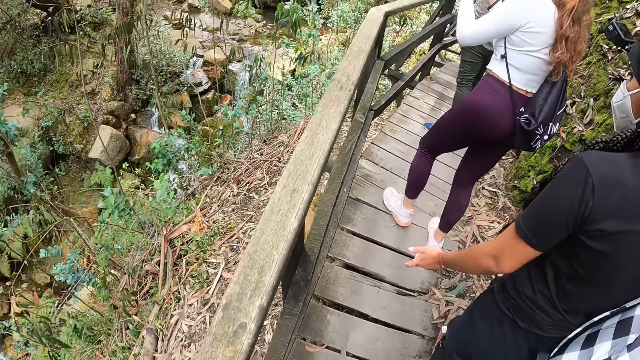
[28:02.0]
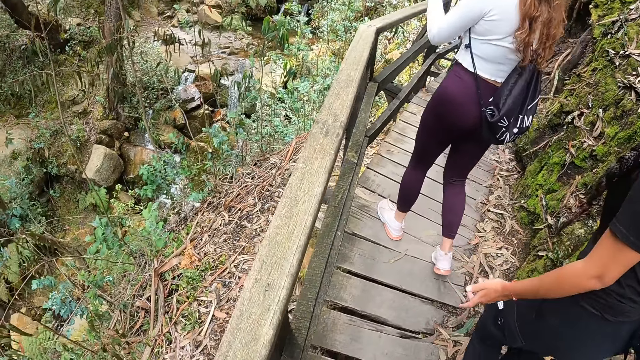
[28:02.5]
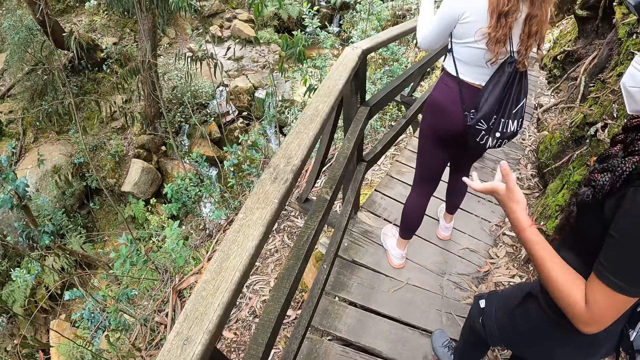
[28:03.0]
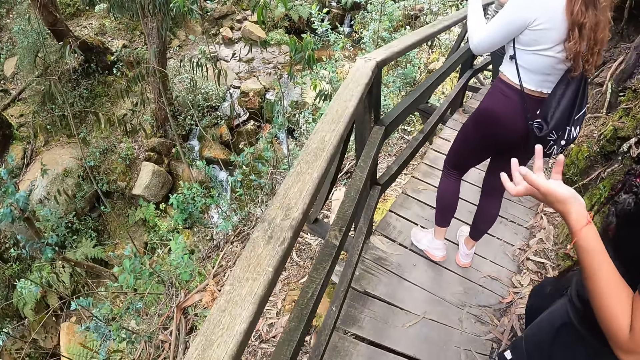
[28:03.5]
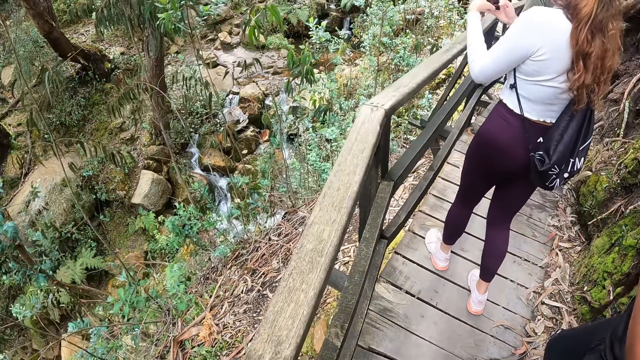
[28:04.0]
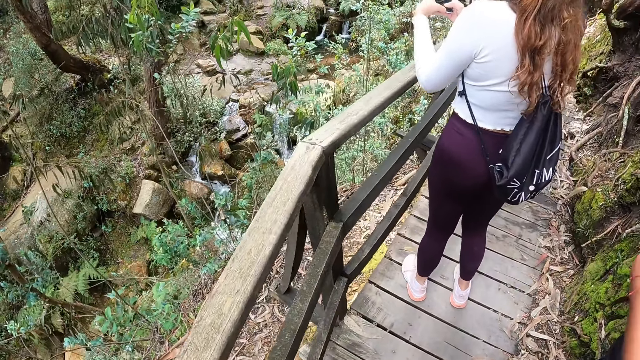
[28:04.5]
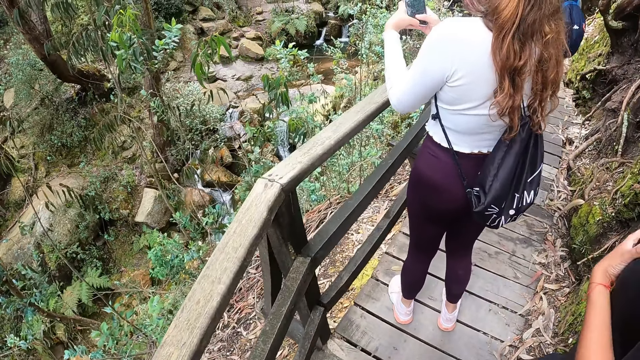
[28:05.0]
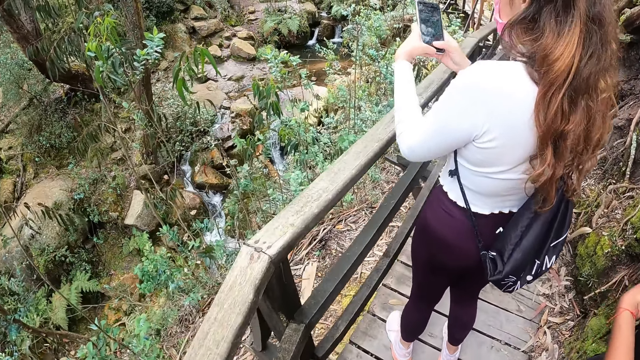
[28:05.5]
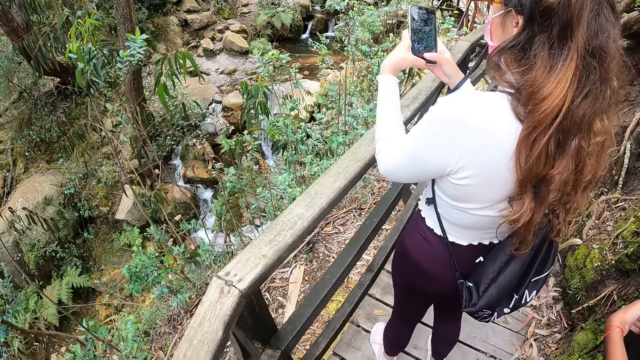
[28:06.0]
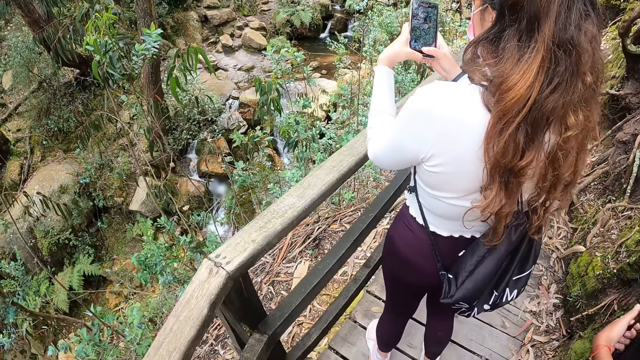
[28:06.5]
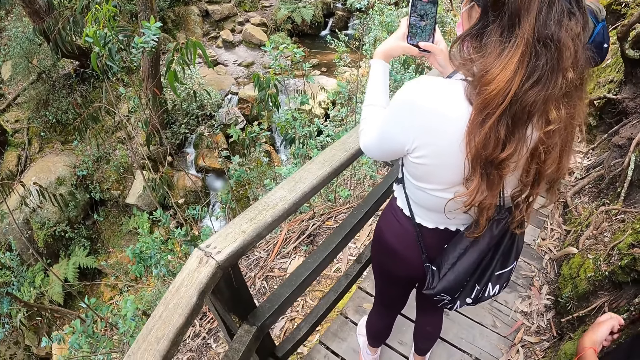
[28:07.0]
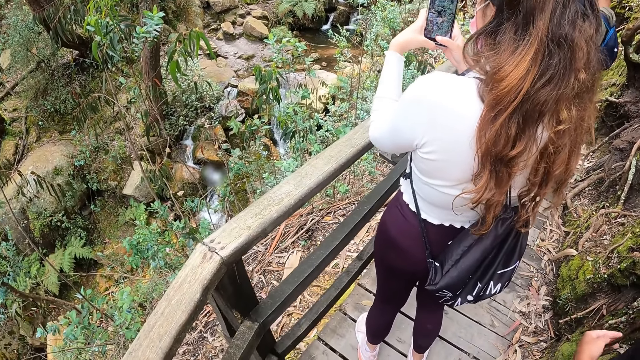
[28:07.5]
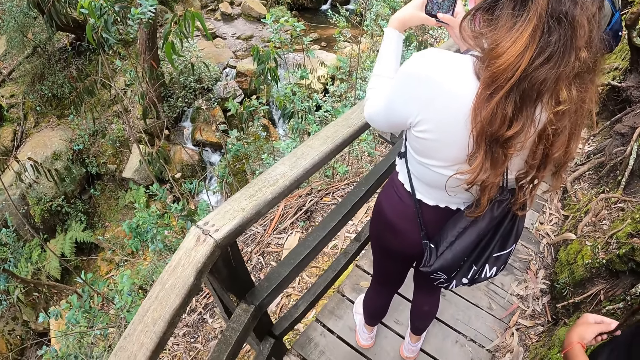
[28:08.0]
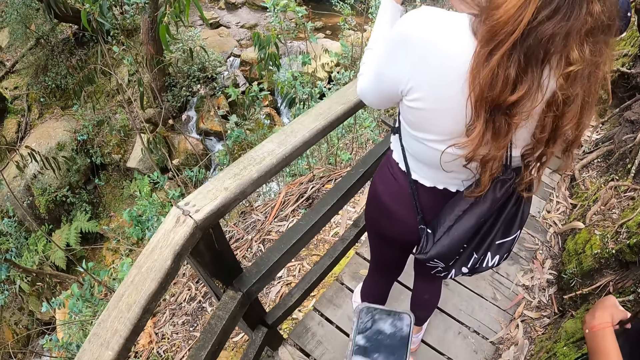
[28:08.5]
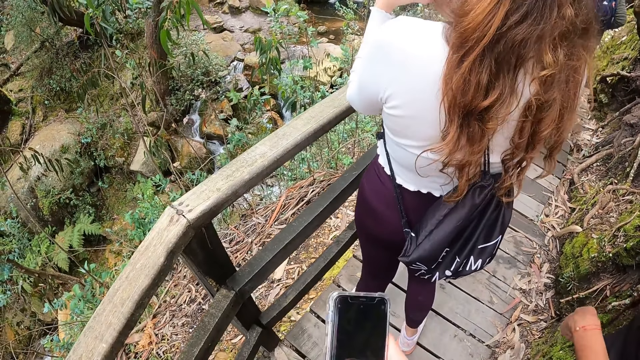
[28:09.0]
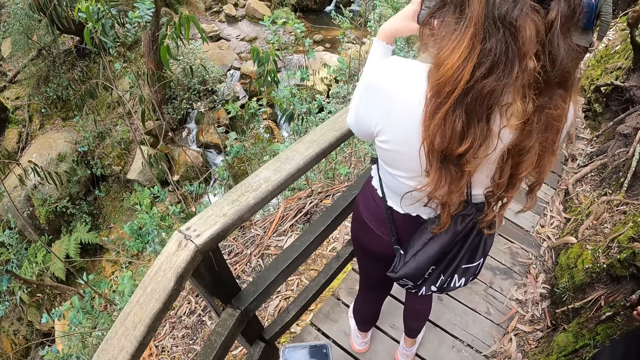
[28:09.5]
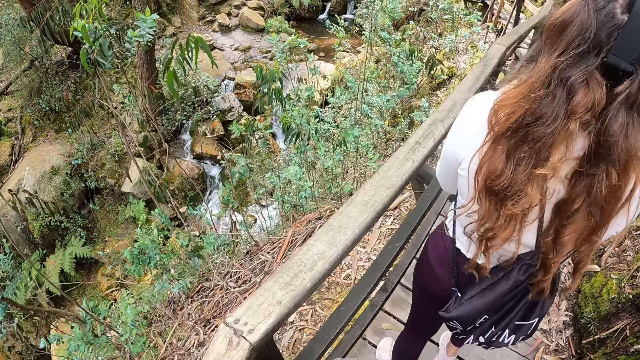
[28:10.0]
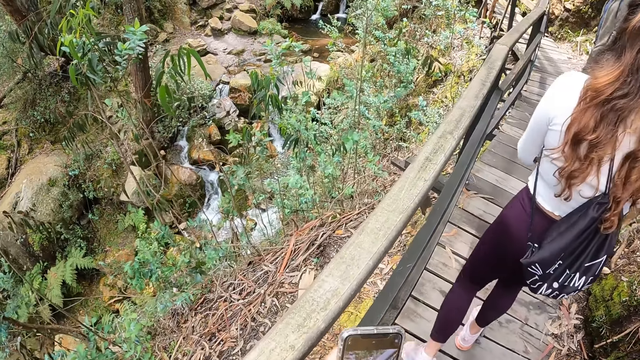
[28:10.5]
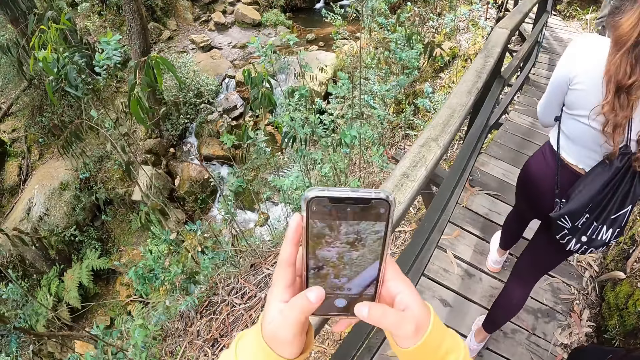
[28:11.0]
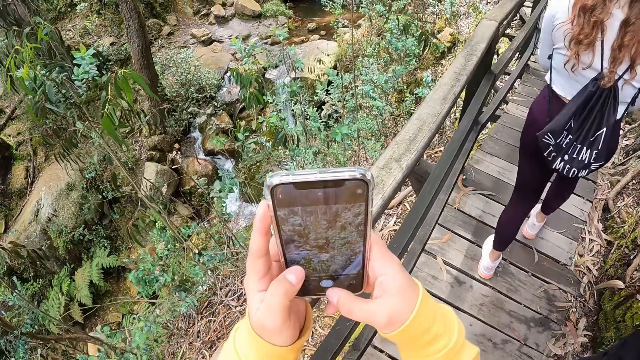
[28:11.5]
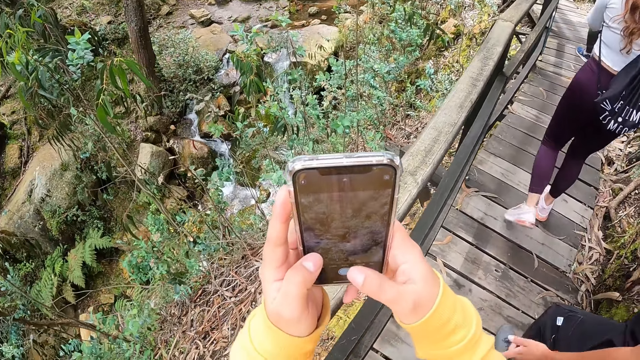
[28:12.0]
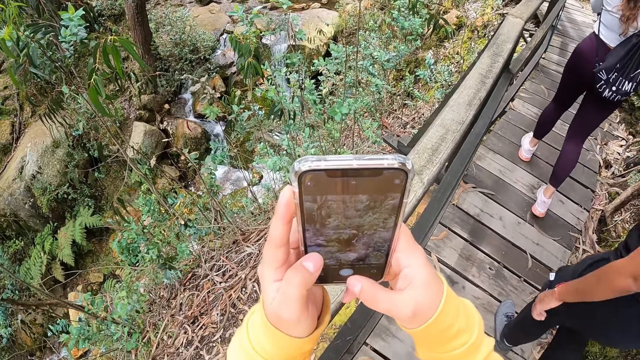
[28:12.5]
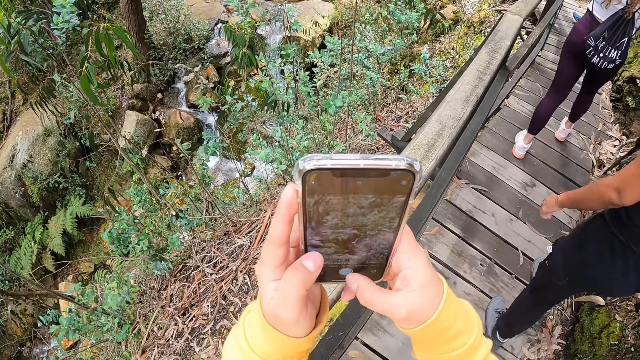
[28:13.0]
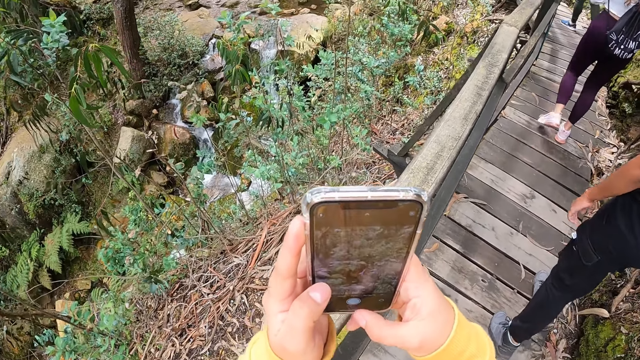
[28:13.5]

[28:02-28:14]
A man hikes on the hill. A woman moves her hand. Another woman operates the phone with both hands. The camera wearer looks around. They operate a phone or mobile phone with both hands. The man hikes on the hill. The camera wearer looks around. The other woman hikes on the hill. The first woman hikes on the hill. The camera wearer takes photos with the mobile phone.

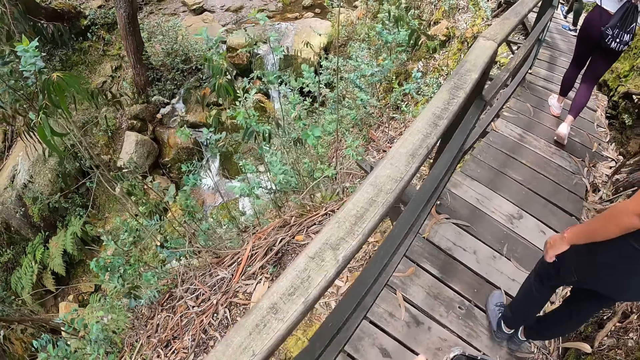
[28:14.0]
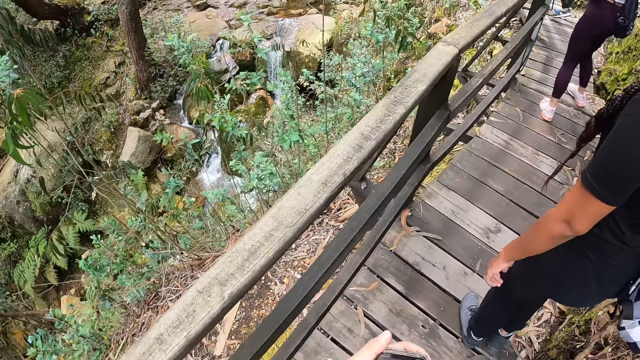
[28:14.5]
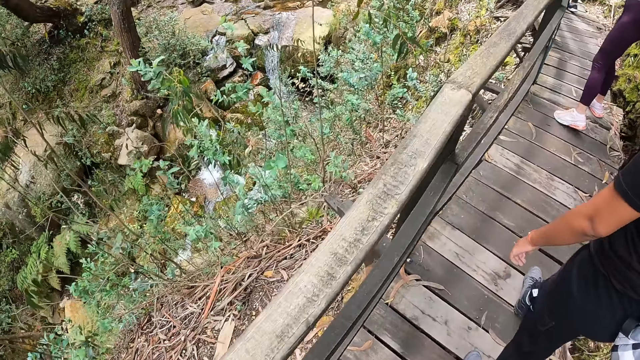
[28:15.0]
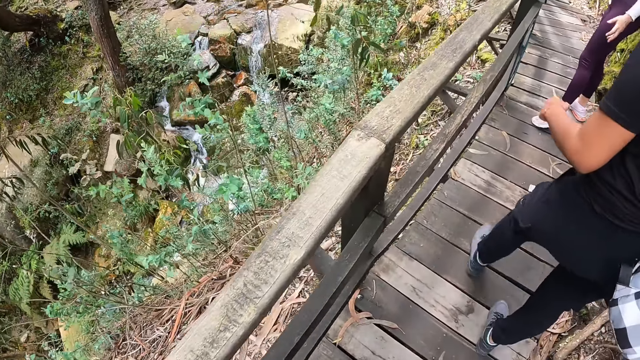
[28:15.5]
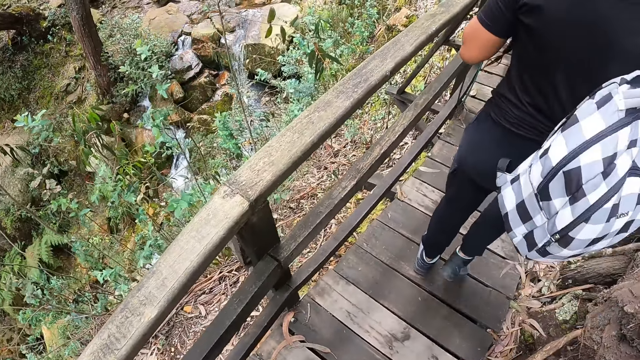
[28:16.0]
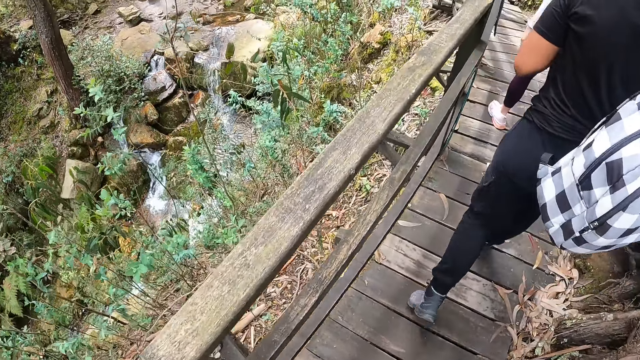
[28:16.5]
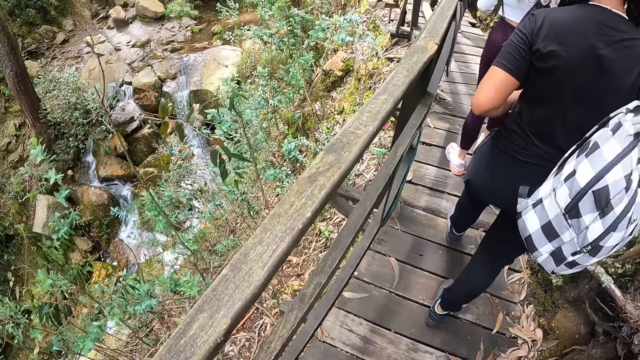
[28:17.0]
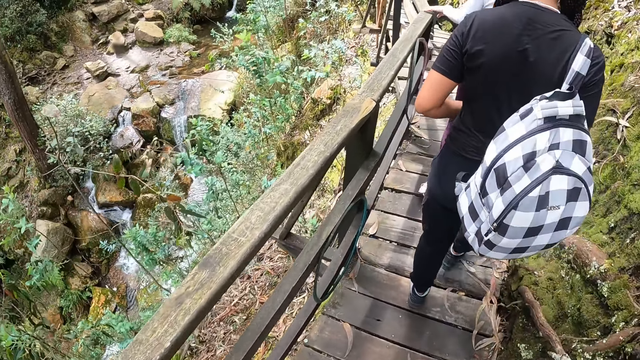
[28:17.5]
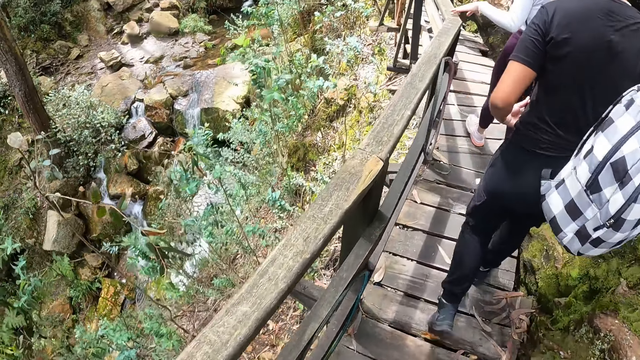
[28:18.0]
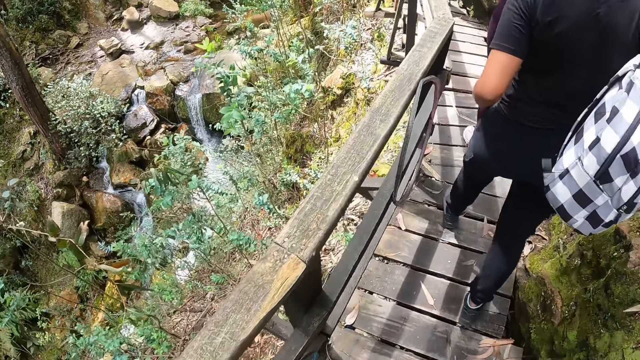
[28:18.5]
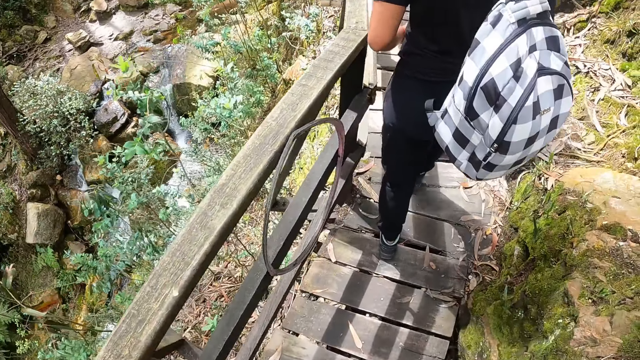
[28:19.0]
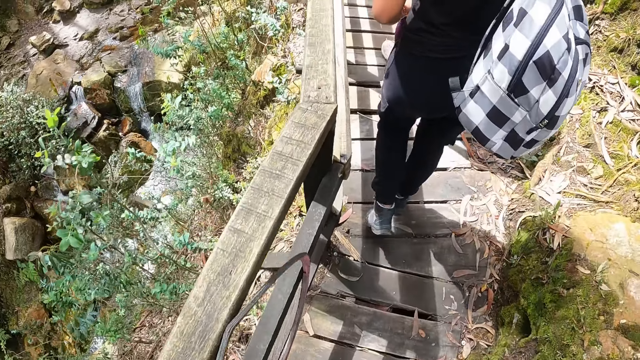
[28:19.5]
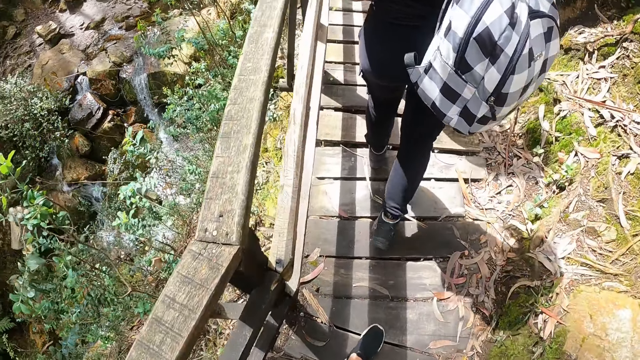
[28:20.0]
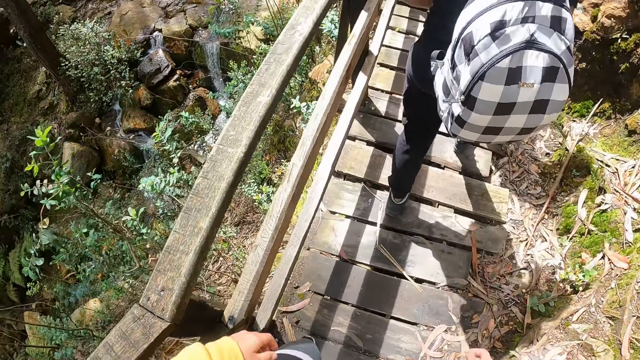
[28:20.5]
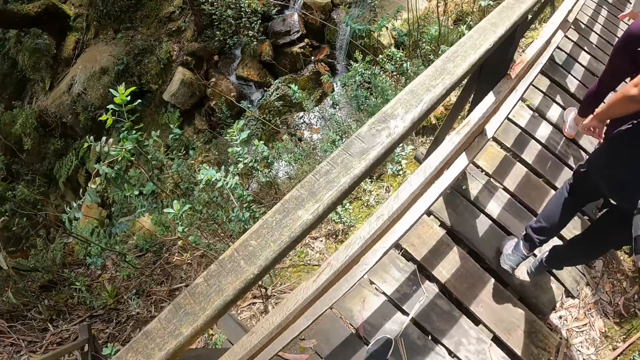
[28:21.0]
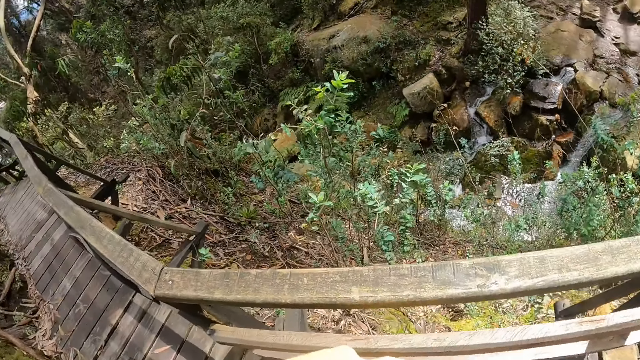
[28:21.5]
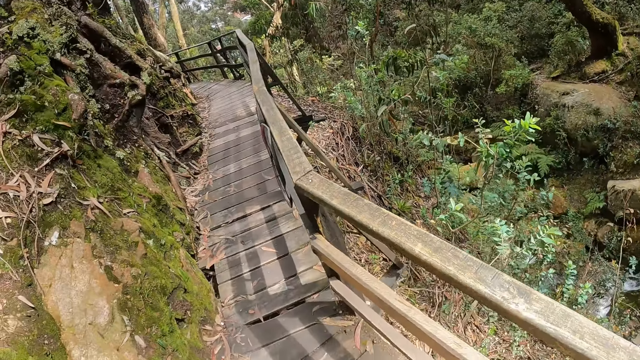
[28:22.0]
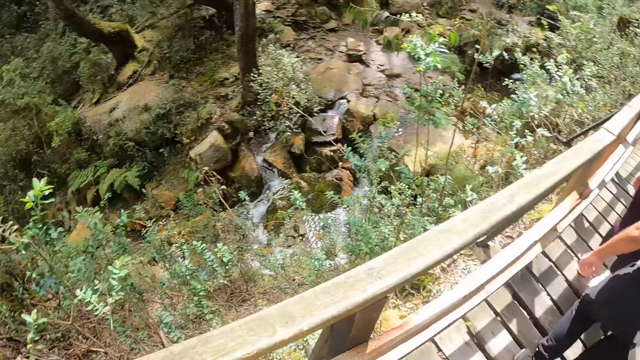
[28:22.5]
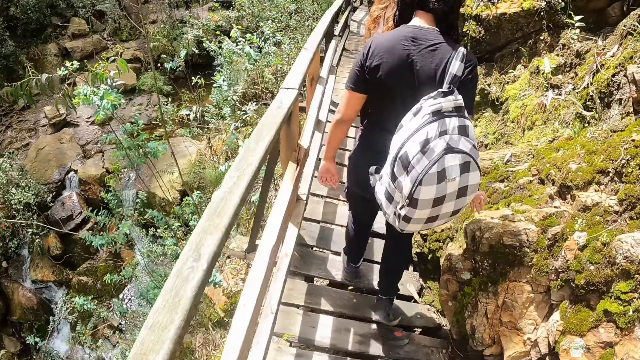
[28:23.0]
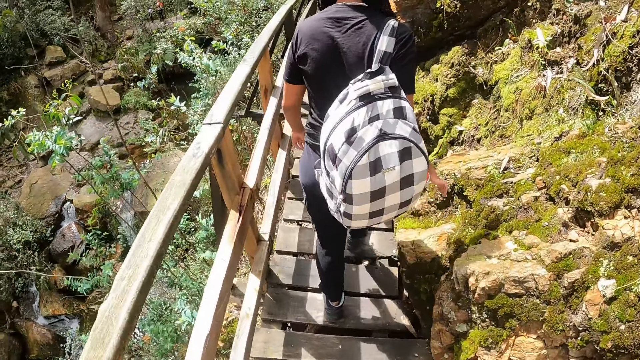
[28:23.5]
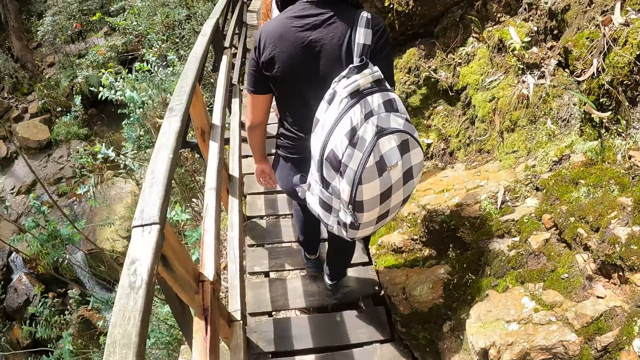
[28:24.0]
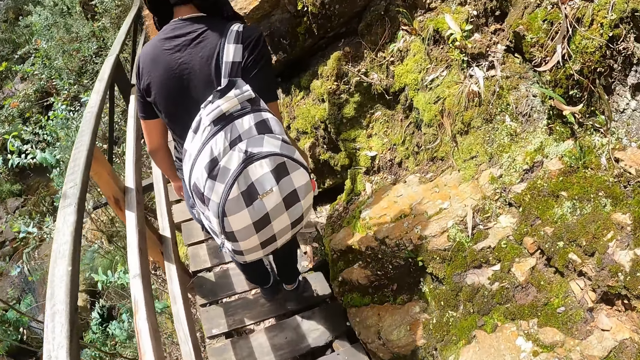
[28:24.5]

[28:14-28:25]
The camera wearer hikes on a hill. A woman moves her hand. The woman hikes on the hill. The woman places her left hand on the railing. A man hikes on the hill. The woman walks around. The camera wearer looks around. Another woman hikes on the hill. The first woman hikes on the hill. The camera wearer hikes on the hill.
